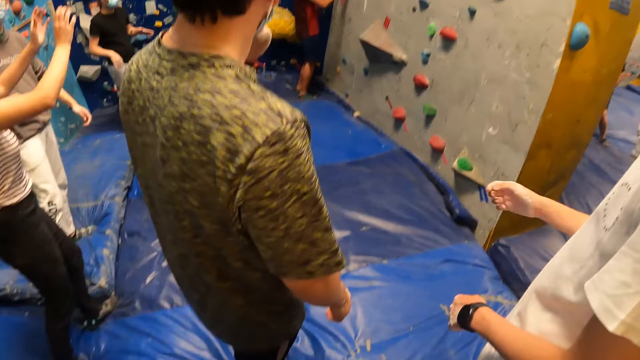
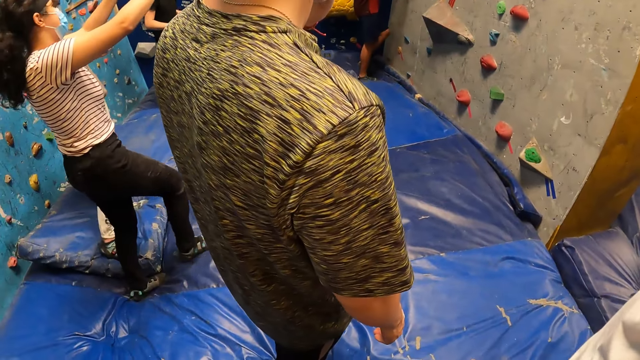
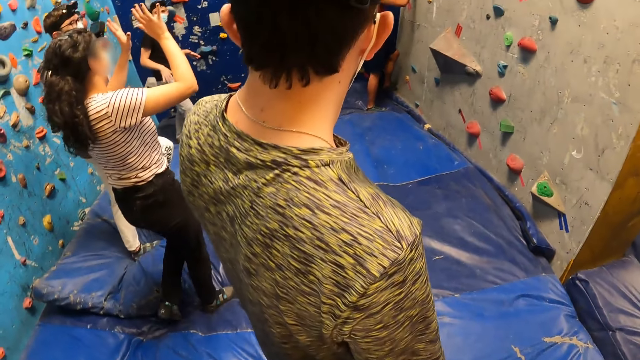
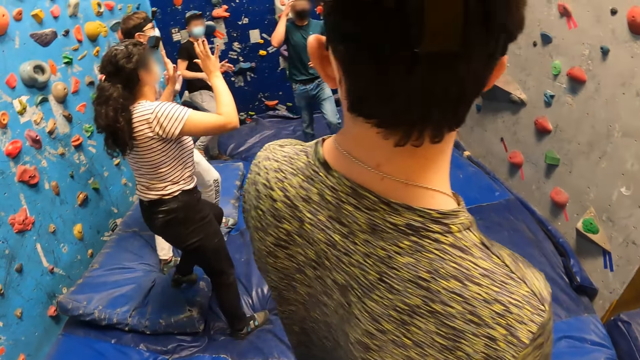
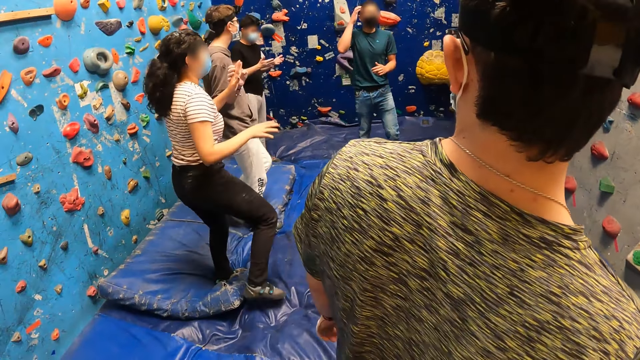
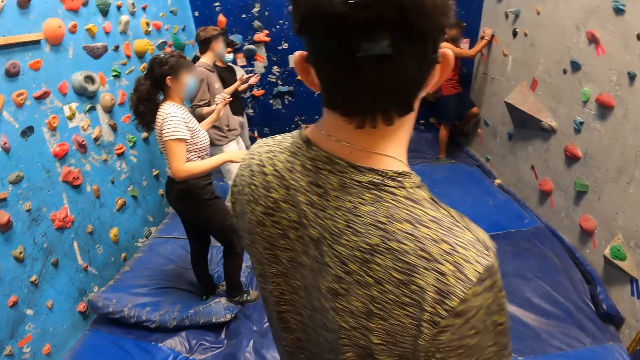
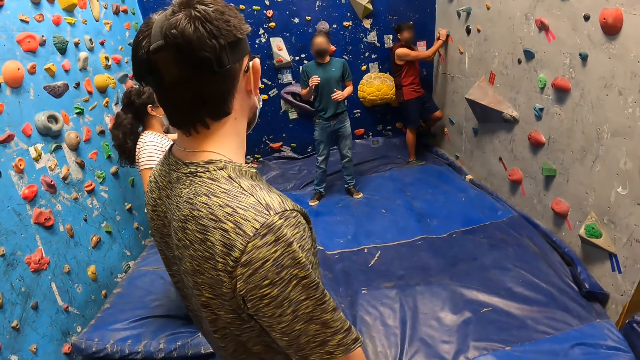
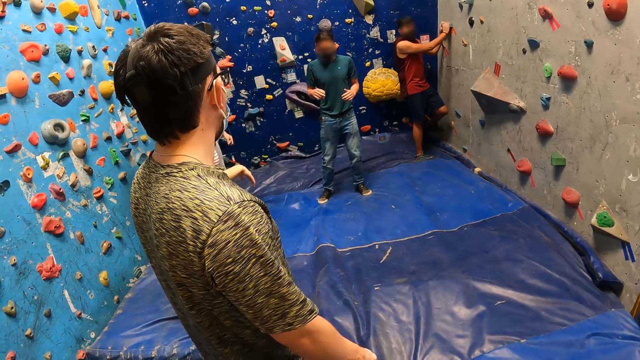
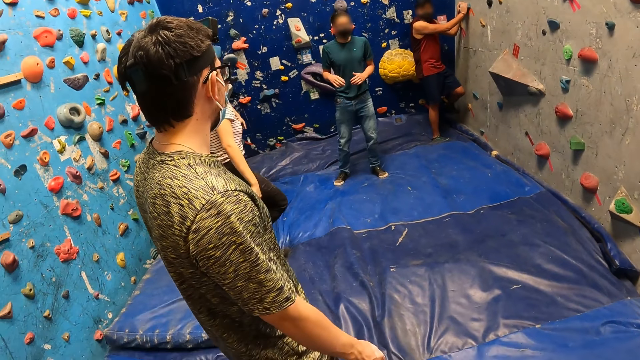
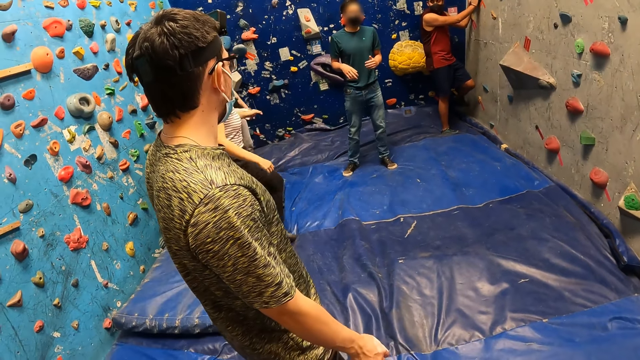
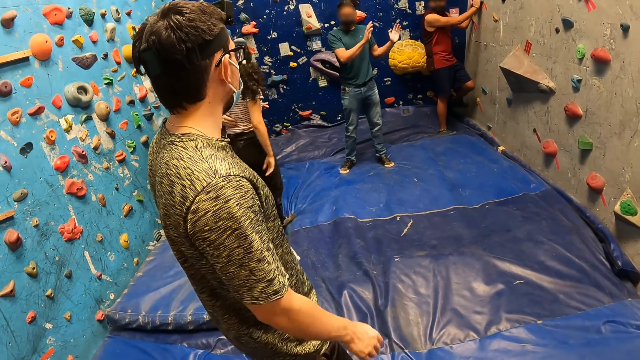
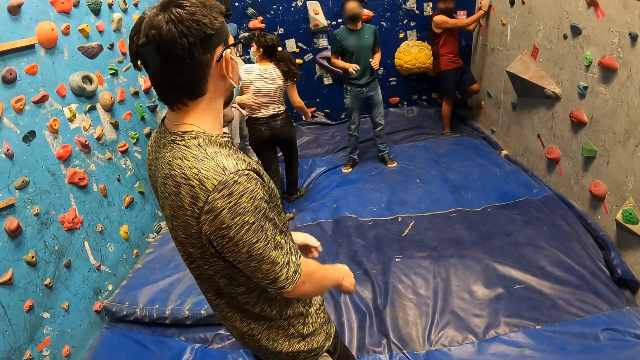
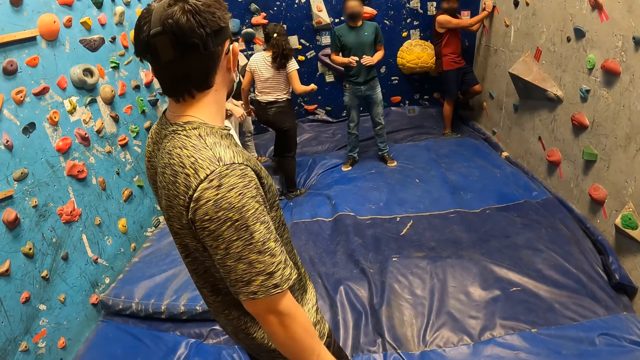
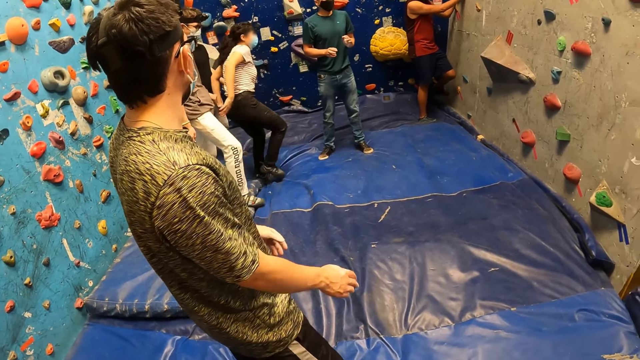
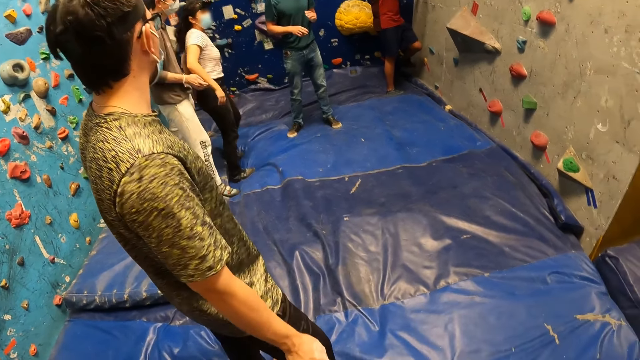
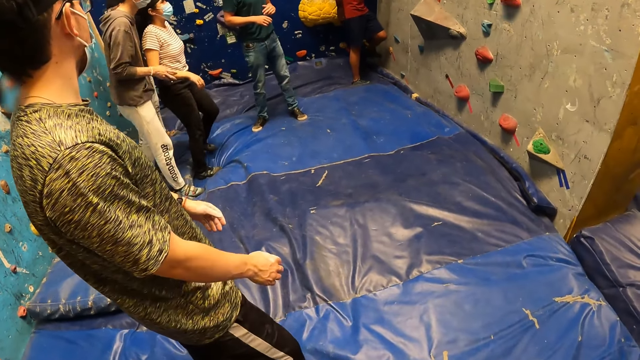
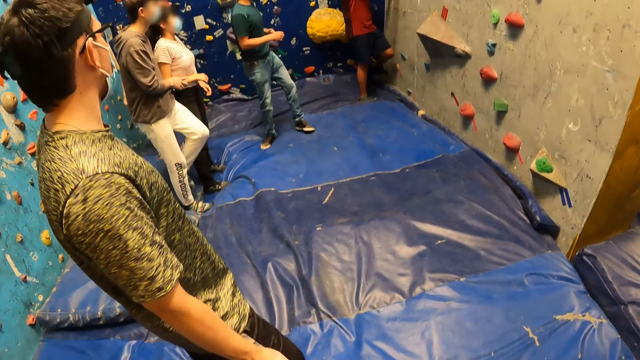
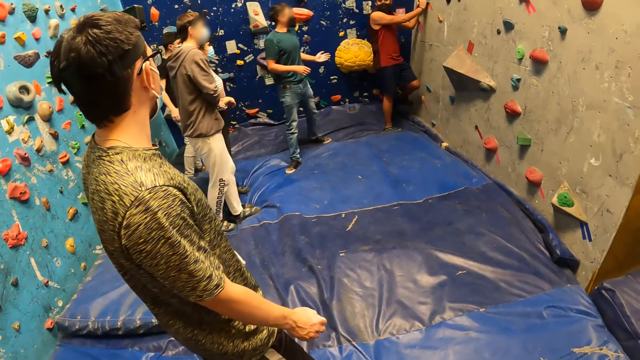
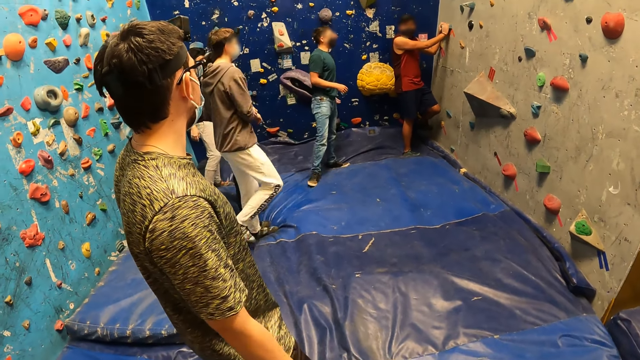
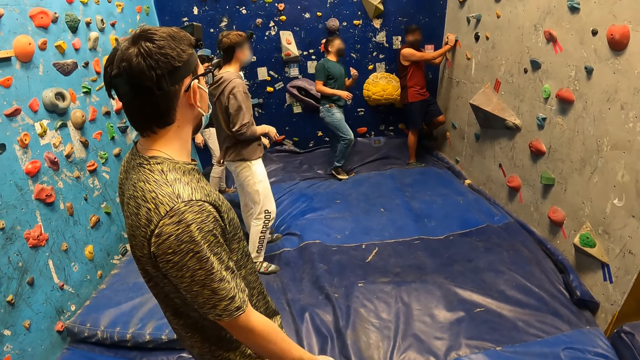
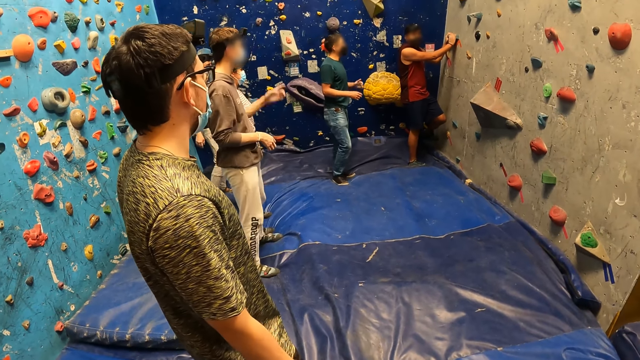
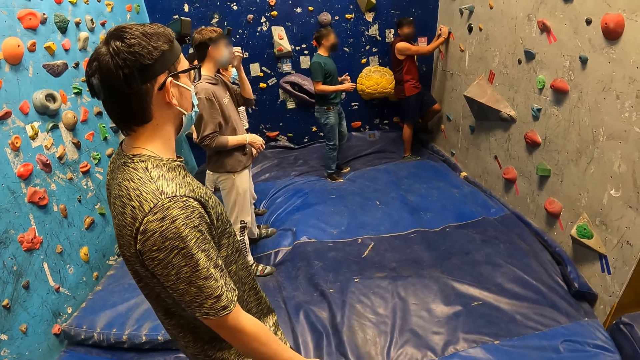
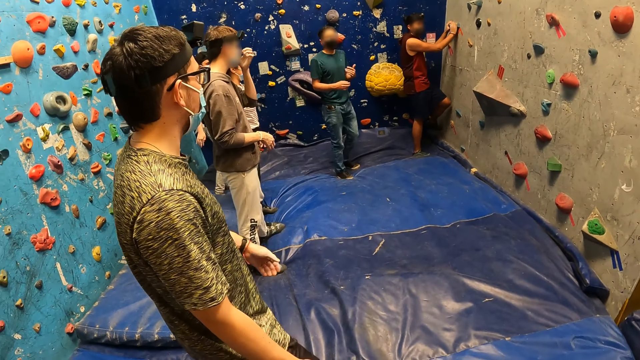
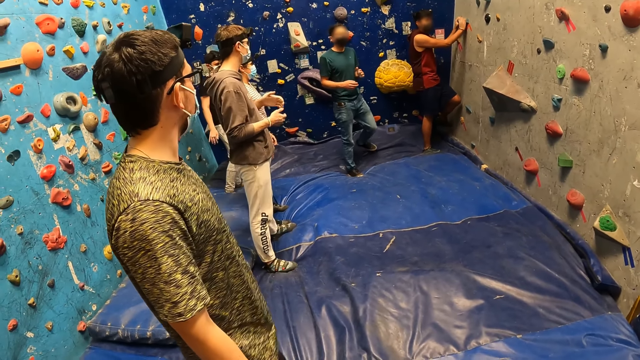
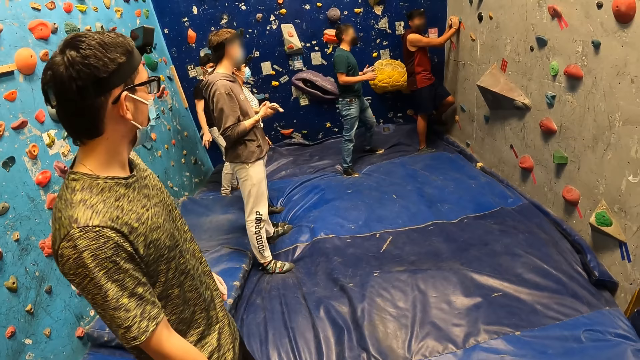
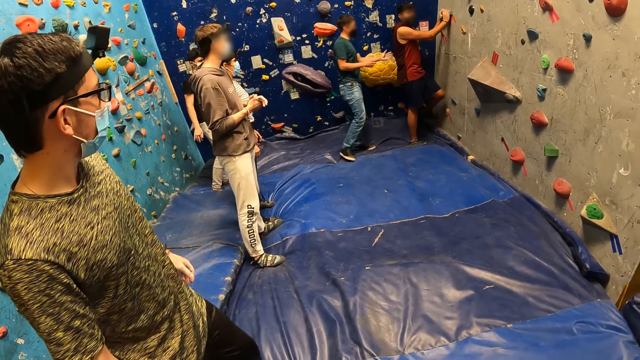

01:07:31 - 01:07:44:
A person climbs the wall. A man places his left leg on the foothold on the wall. Another person interacts with the first person. A third person dances. A fourth person interacts with the second person. The second person walks in the room. The third person interacts with the first person.

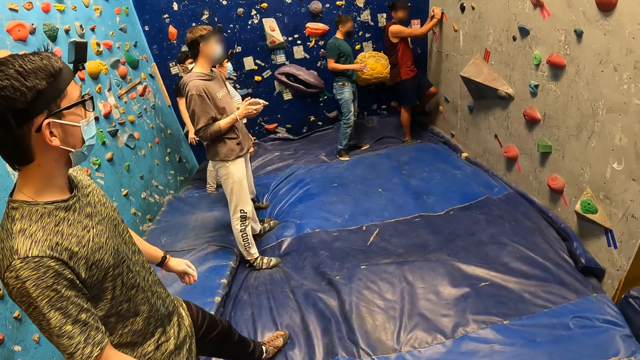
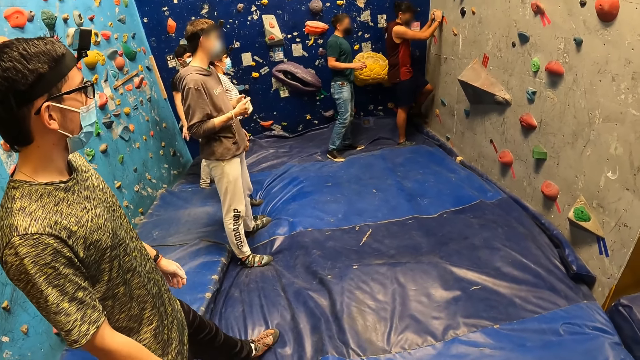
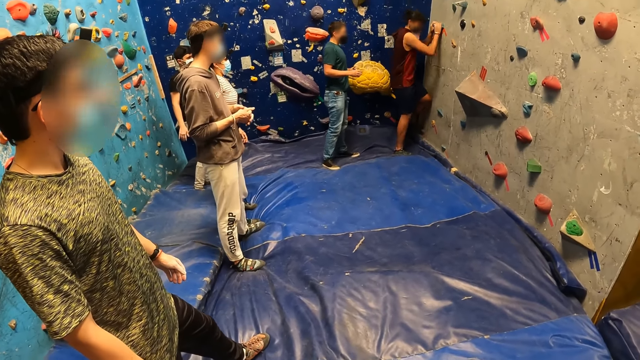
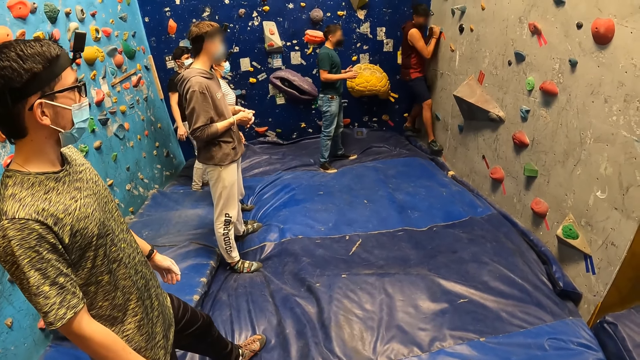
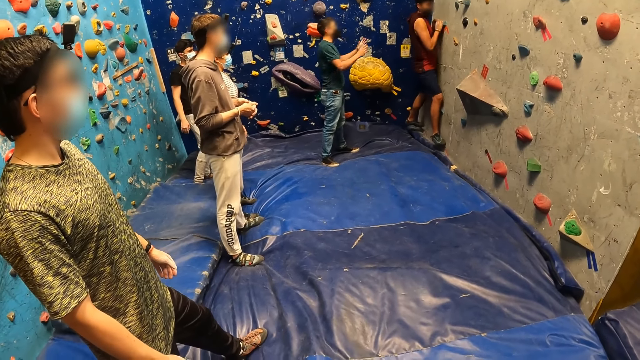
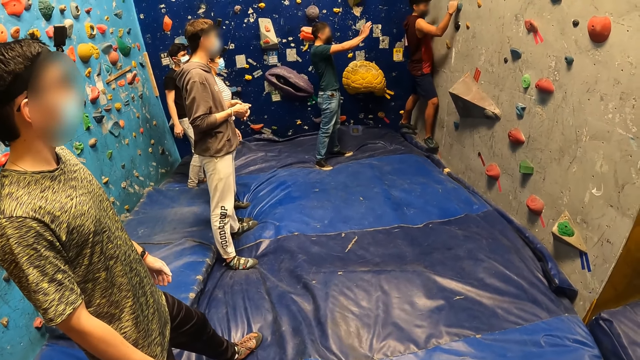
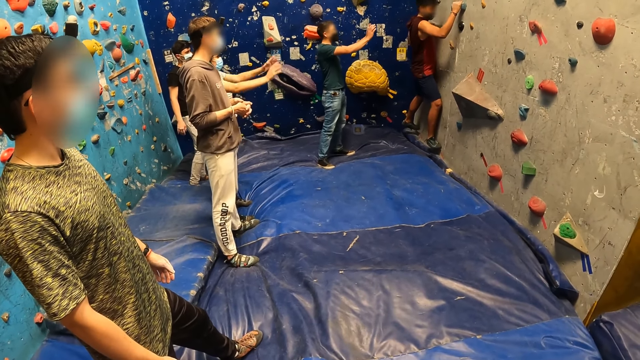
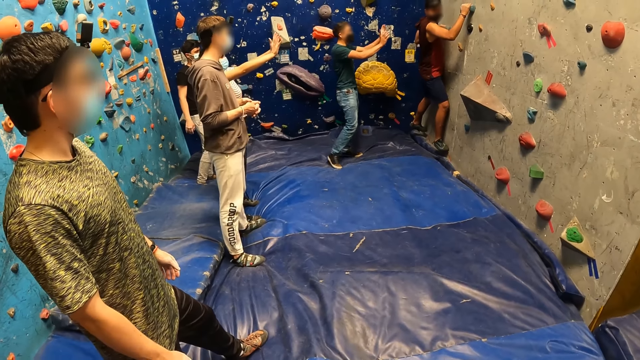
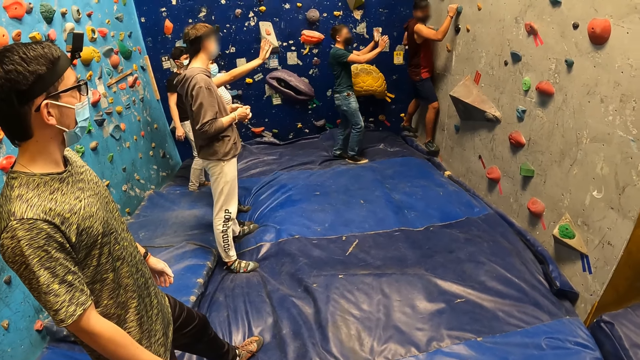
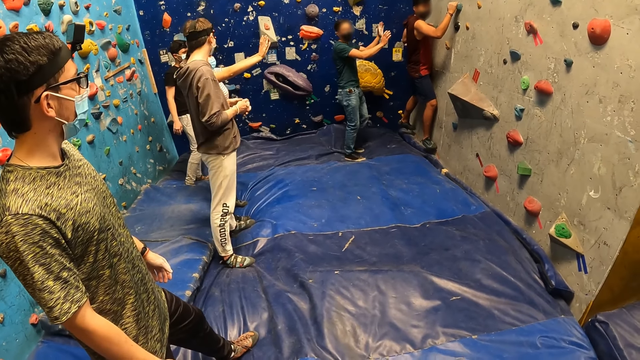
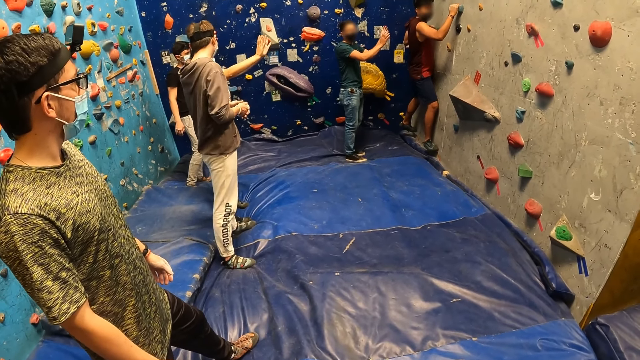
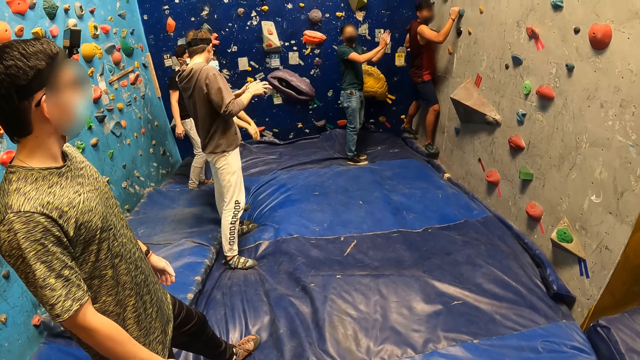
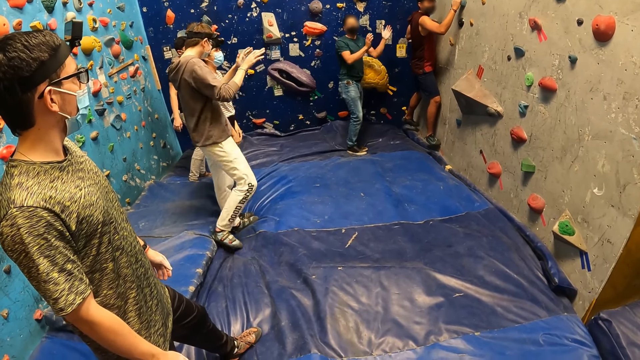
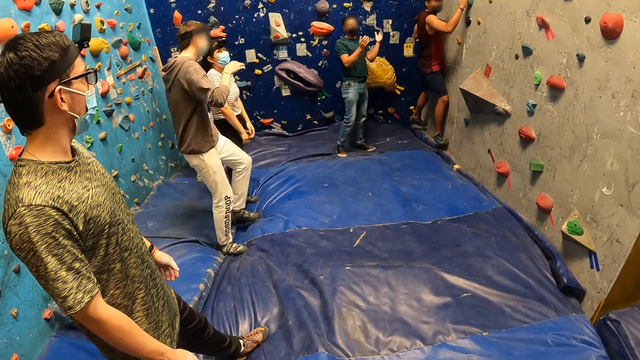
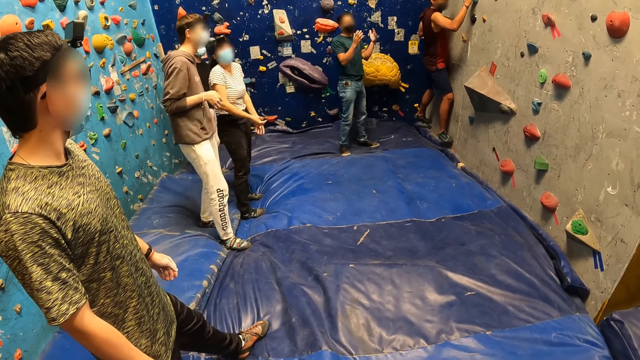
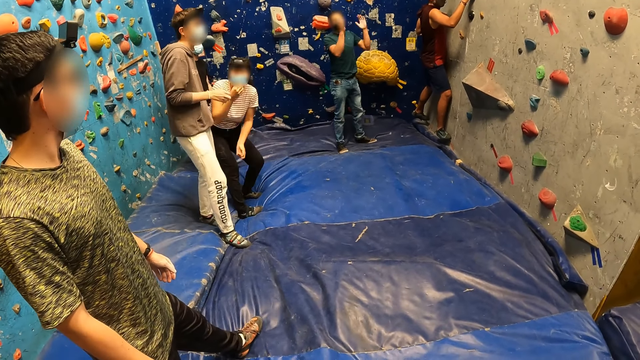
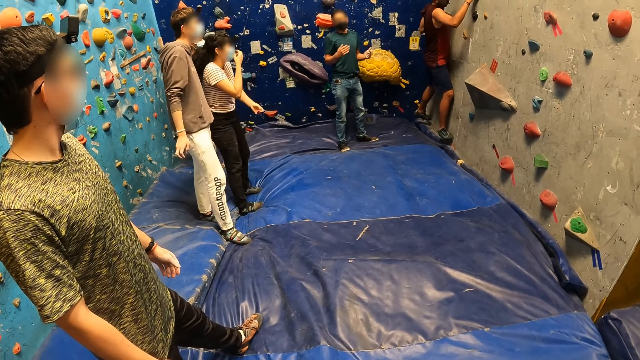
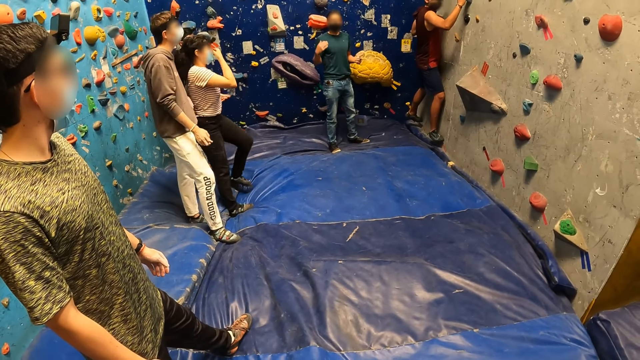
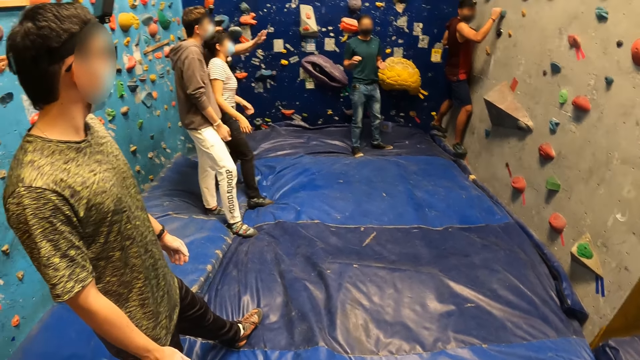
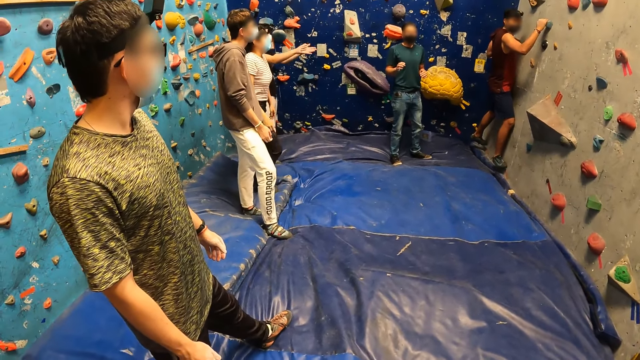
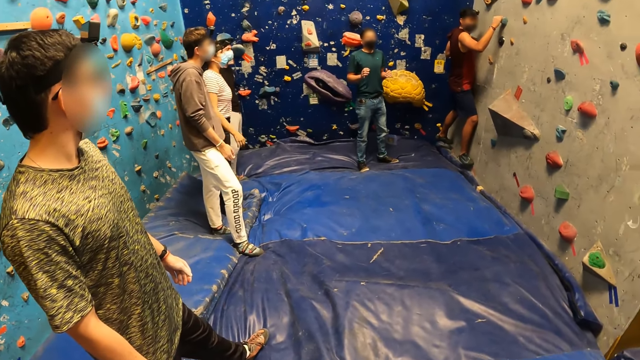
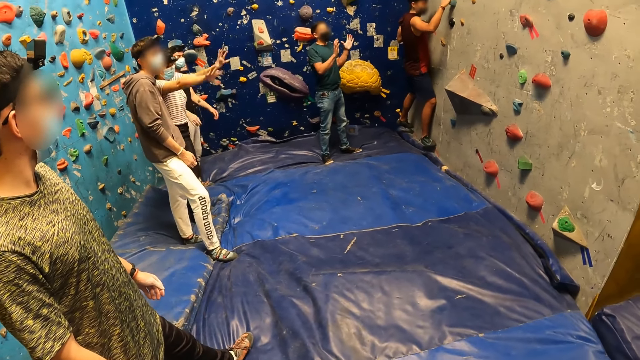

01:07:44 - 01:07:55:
A person climbs the wall. Another person moves hands. A third person moves hands.
